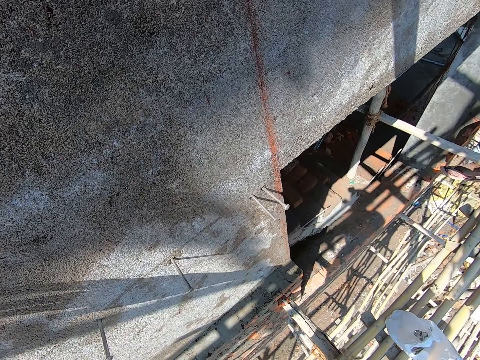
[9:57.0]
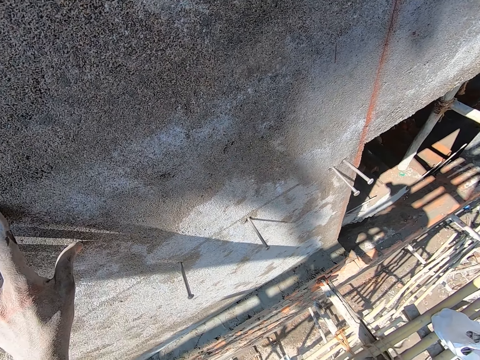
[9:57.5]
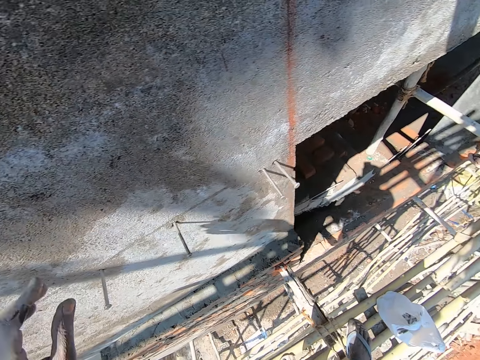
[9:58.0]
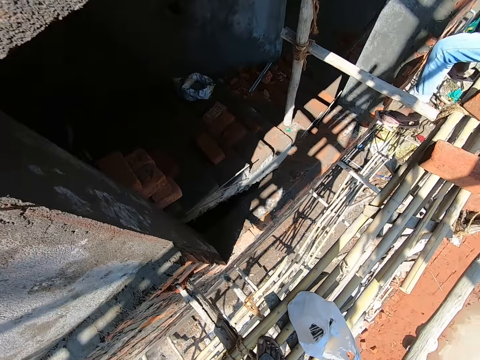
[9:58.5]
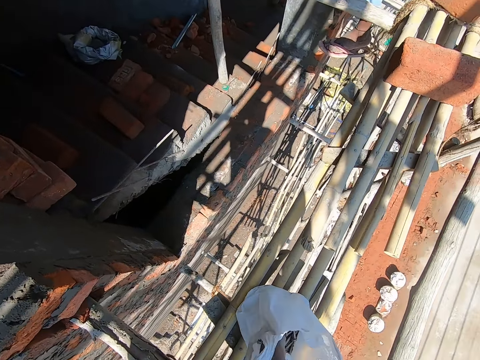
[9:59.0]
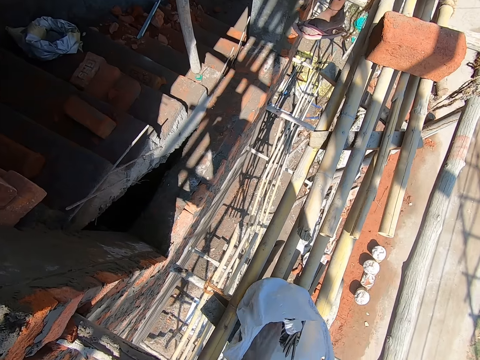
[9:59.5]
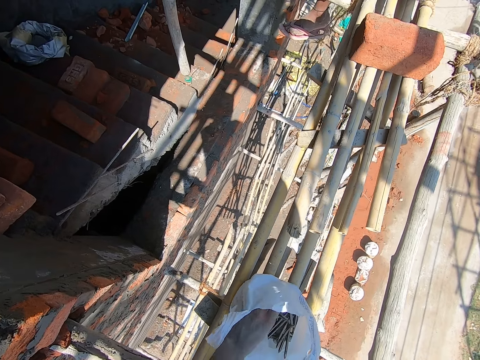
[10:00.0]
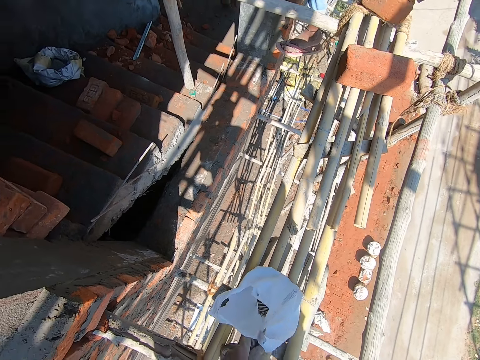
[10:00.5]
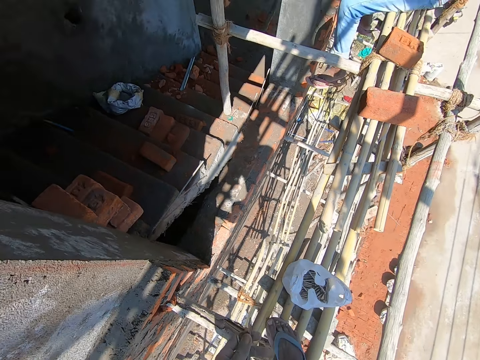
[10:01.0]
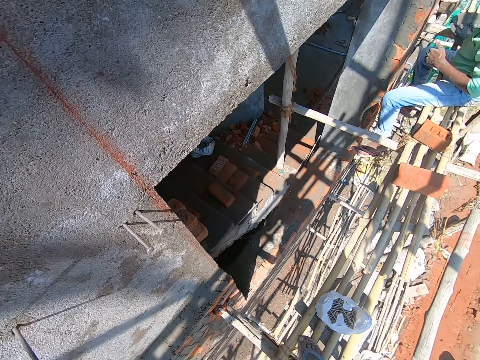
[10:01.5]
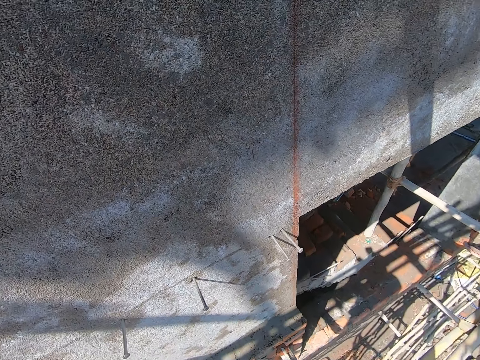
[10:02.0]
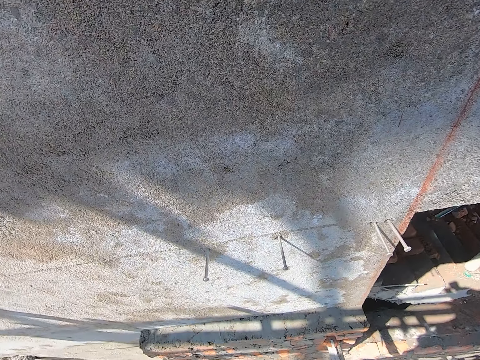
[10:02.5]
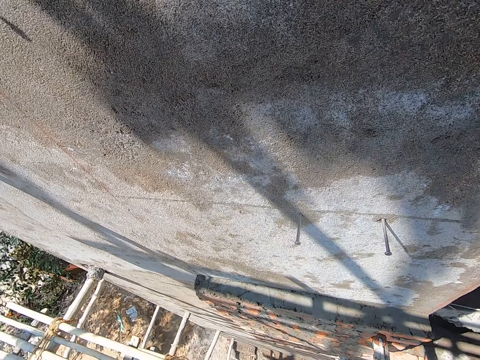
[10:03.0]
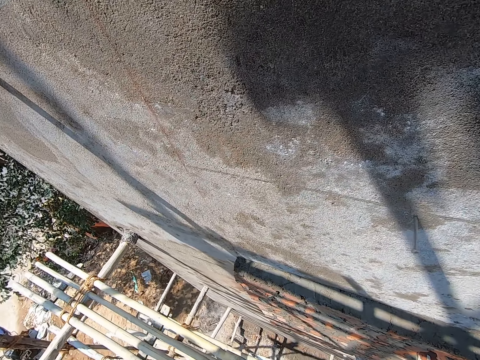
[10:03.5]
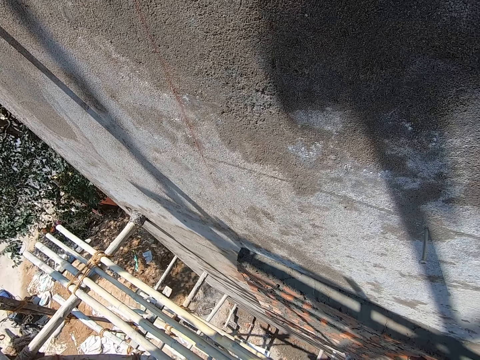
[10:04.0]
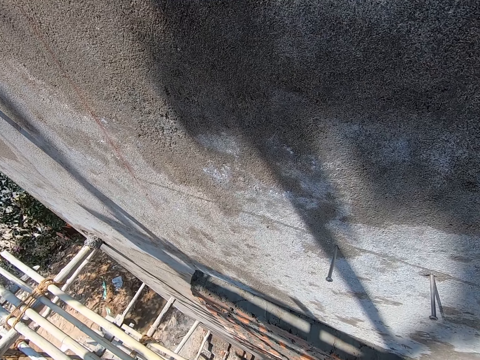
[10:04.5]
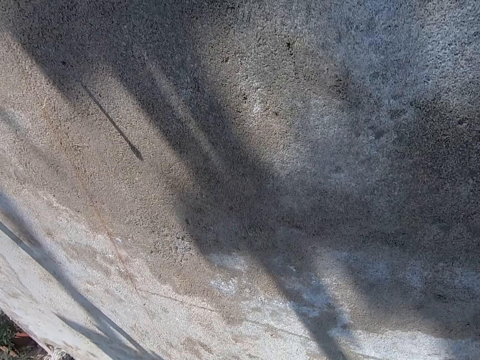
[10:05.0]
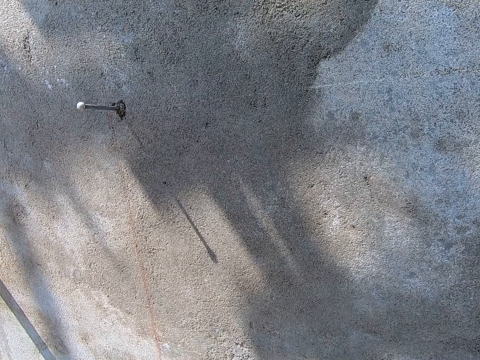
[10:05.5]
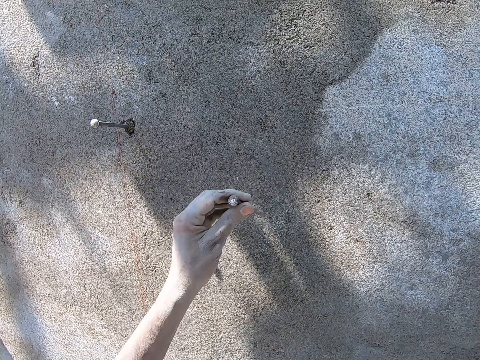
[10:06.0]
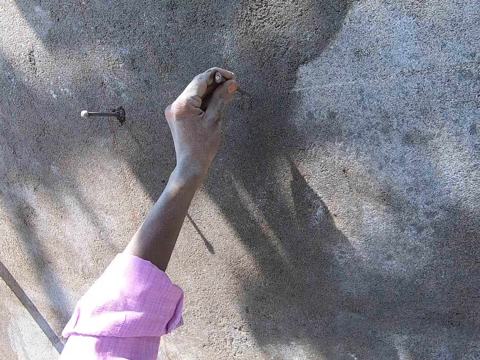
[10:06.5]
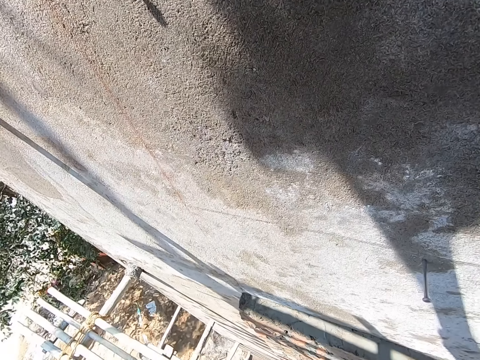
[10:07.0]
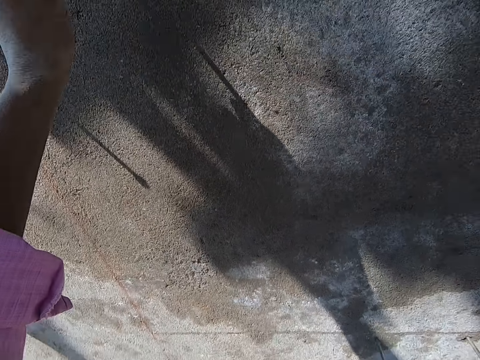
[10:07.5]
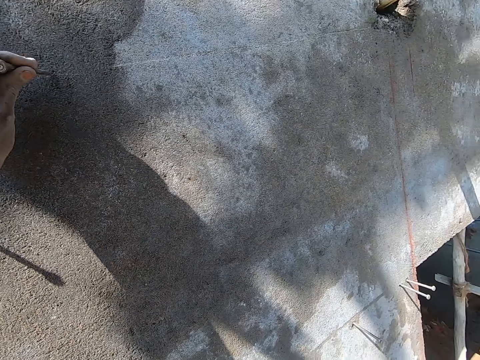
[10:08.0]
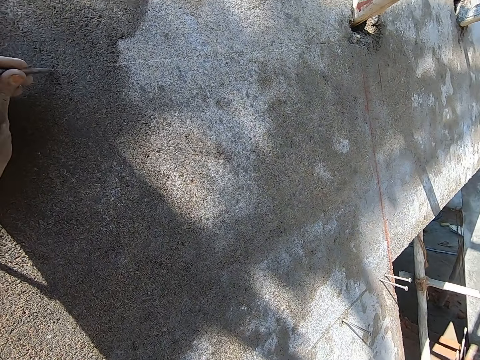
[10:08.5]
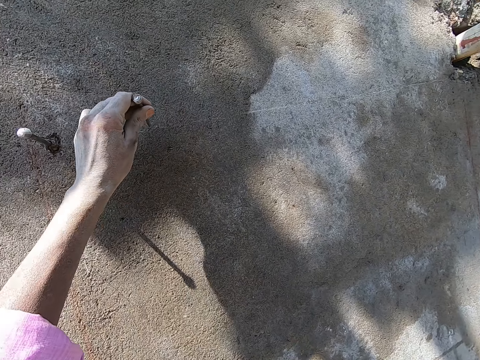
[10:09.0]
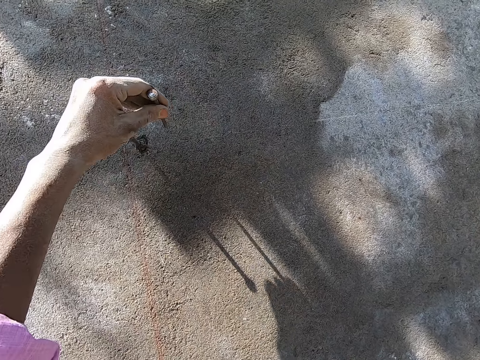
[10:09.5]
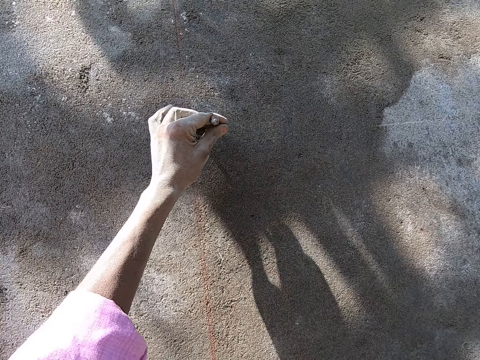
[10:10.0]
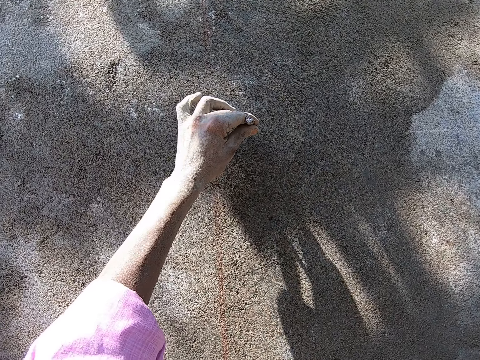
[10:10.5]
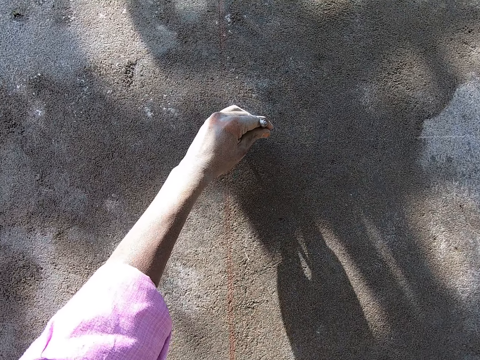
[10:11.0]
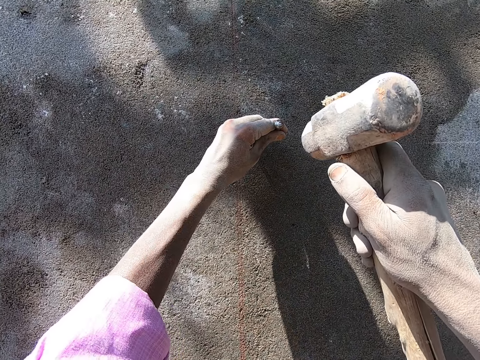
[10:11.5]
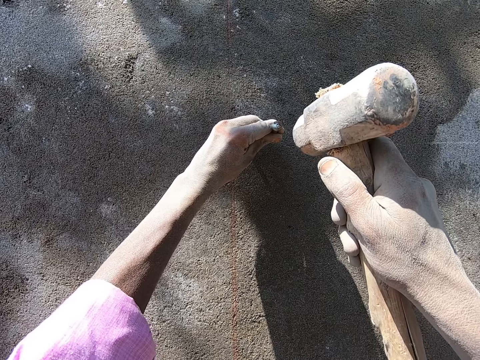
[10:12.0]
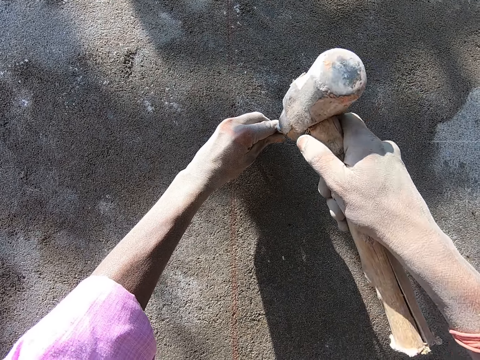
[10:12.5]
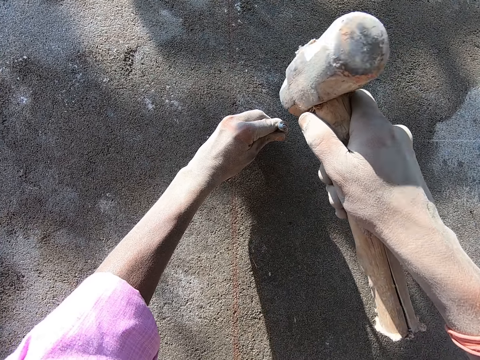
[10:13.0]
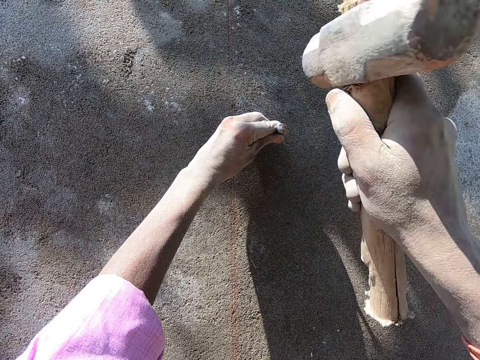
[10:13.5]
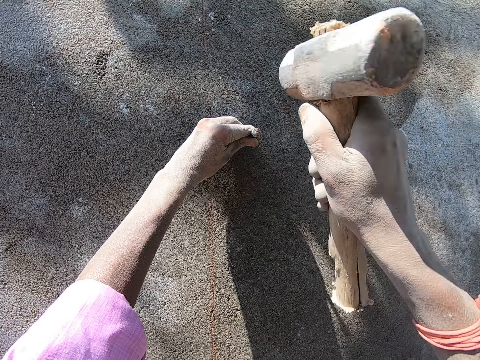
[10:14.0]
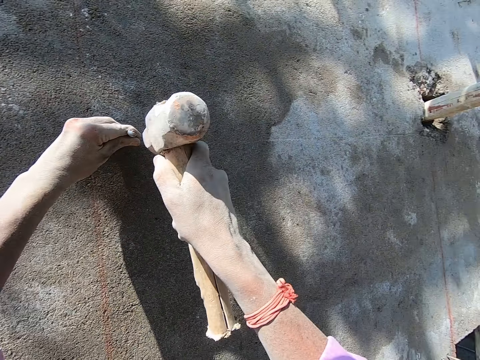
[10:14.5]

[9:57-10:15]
The camera wearer does something. He picks up a nail in a bag on a scaffold with his left hand. He looks around and does something. He holds the nail on the wall with his left hand. He places the nail on the wall with the left hand. He moves the nail on the table with the left hand. He holds the nail on the wall with his left hand. He hits the nail into the wall with the hammer in his right hand.

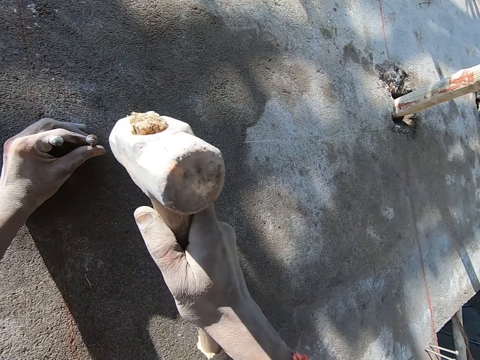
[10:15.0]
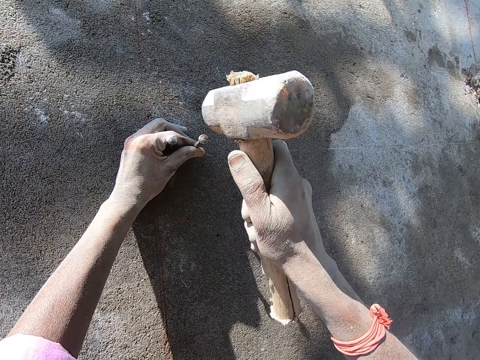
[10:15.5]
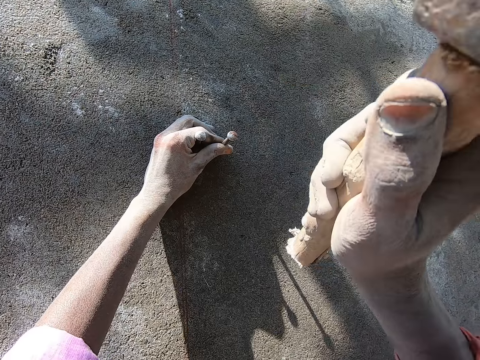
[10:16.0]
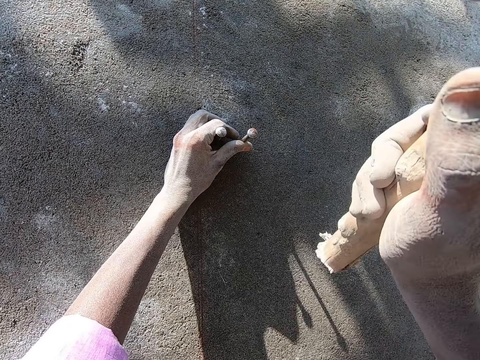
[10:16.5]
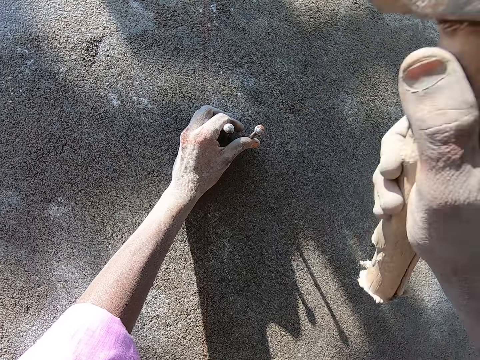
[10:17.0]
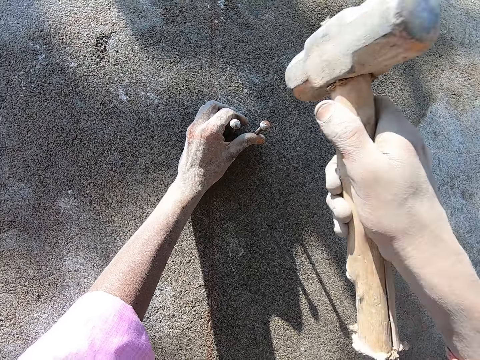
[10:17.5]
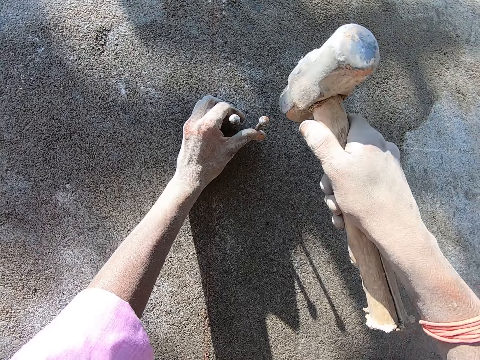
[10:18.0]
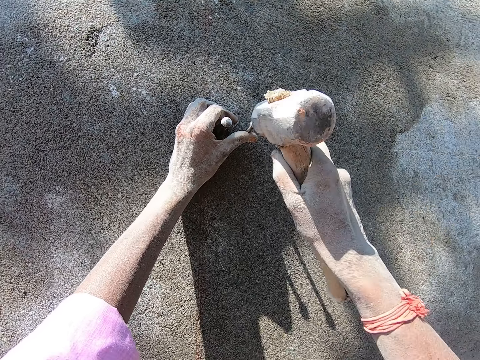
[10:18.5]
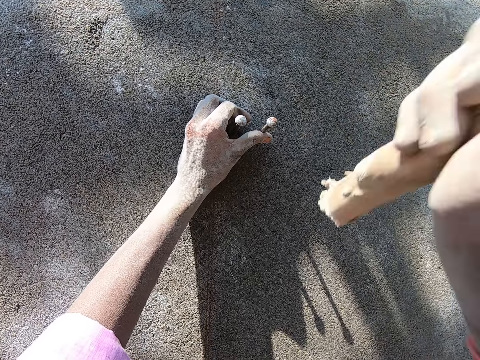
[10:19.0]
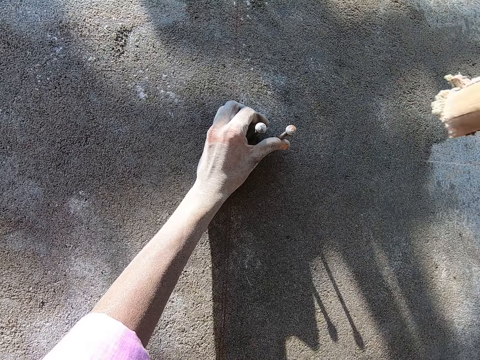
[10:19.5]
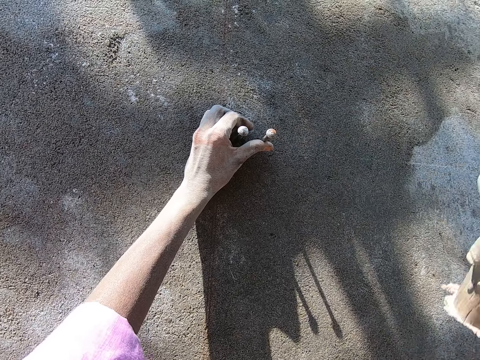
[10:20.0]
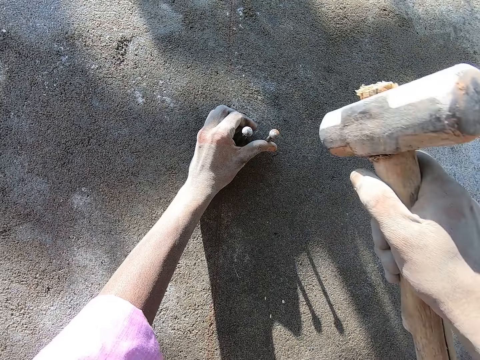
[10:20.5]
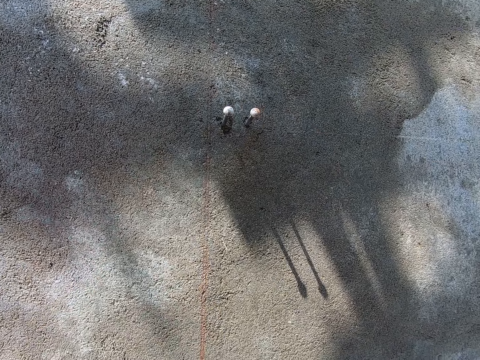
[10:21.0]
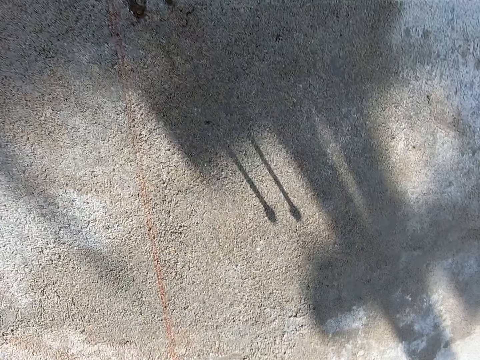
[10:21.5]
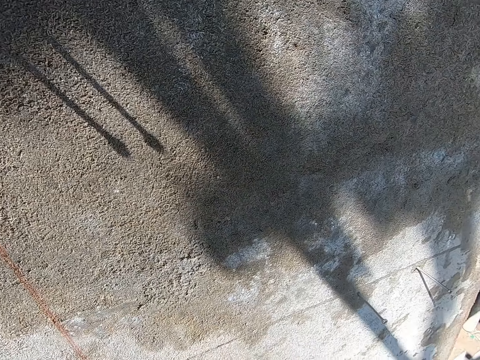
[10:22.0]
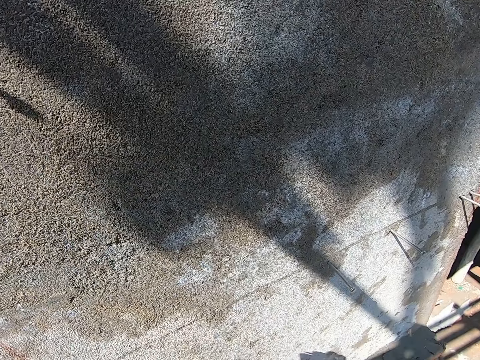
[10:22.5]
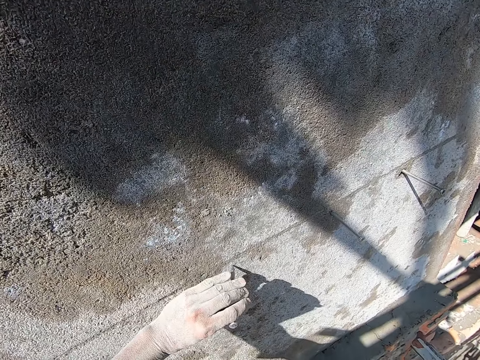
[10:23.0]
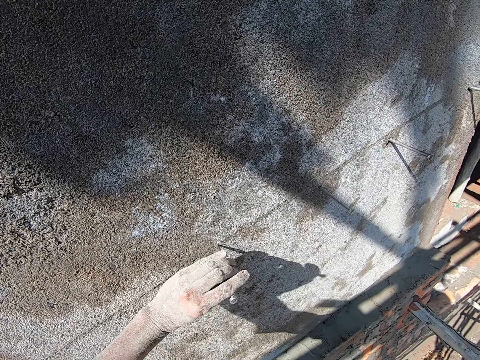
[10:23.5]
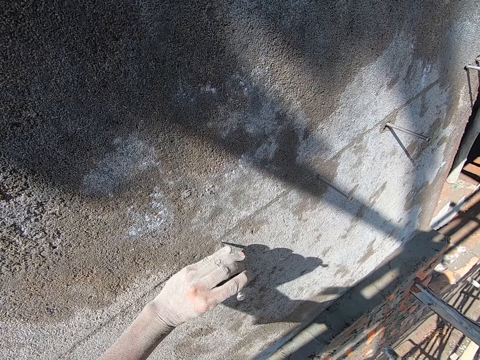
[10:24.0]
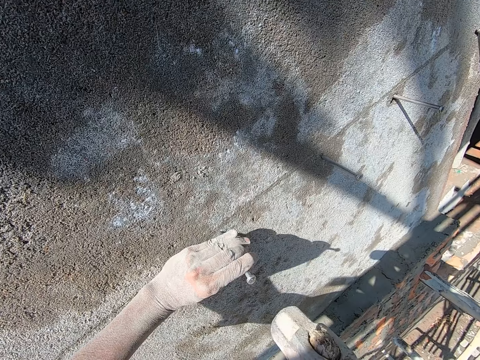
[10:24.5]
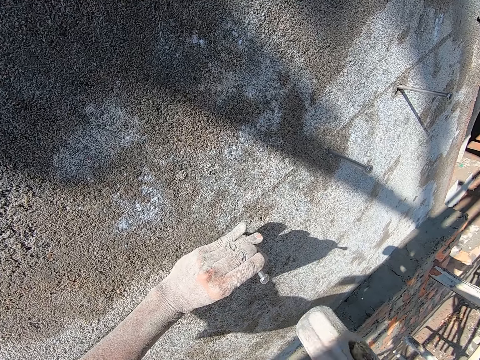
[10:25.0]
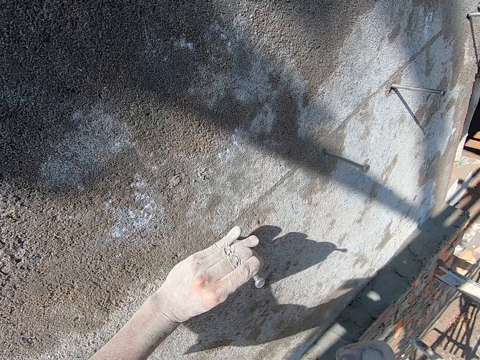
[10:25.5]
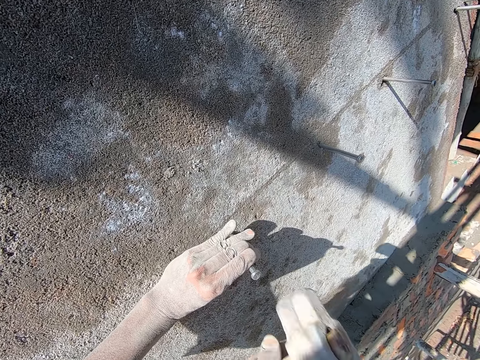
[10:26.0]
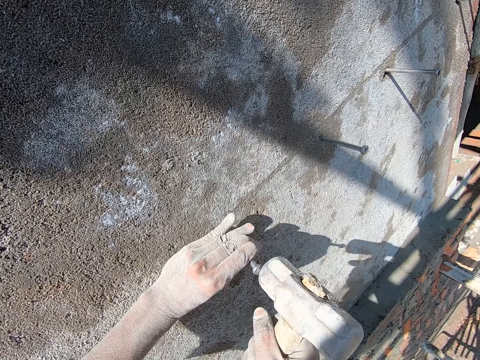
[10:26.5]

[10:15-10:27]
The camera wearer moves the hammer on the right hand. He does something. He holds a nail on the wall with his left hand. He places the nail on the wall with the left hand. He hits the nail into the wall with the hammer in his right hand.
